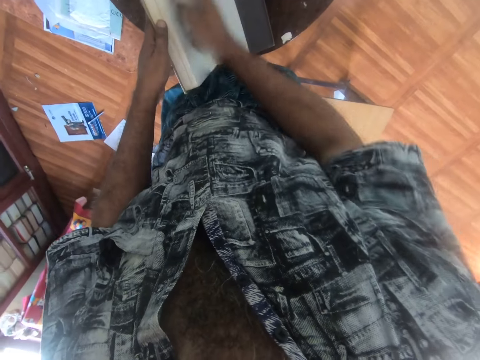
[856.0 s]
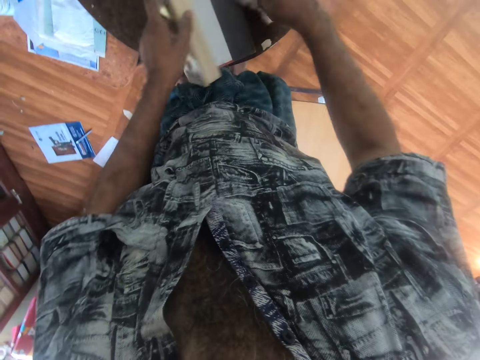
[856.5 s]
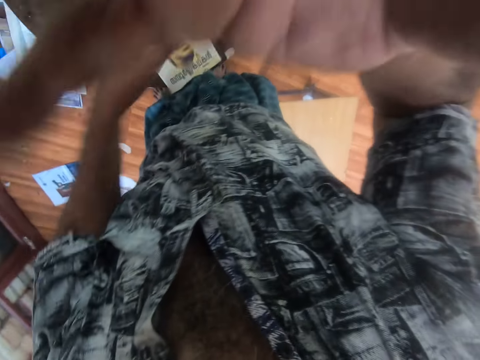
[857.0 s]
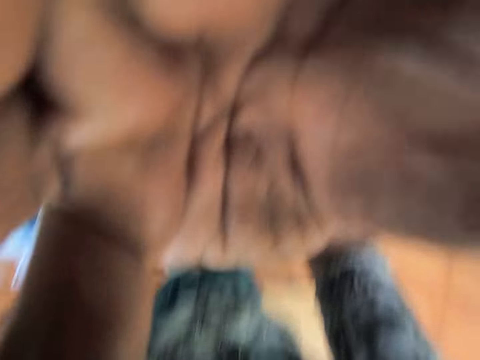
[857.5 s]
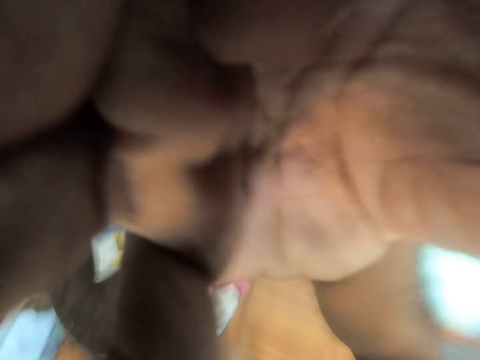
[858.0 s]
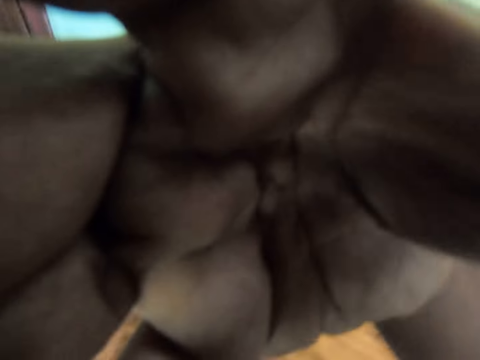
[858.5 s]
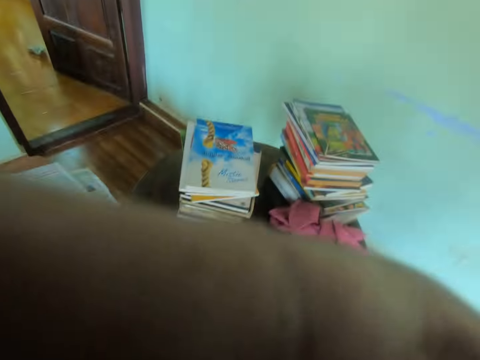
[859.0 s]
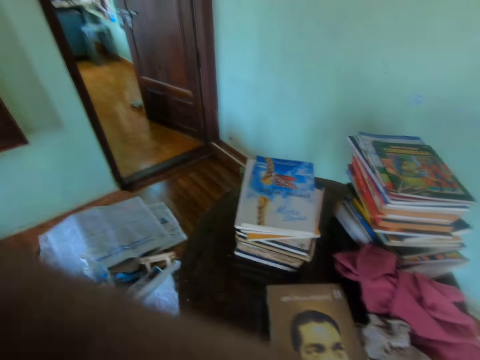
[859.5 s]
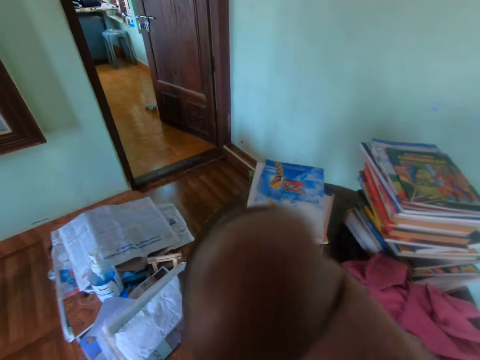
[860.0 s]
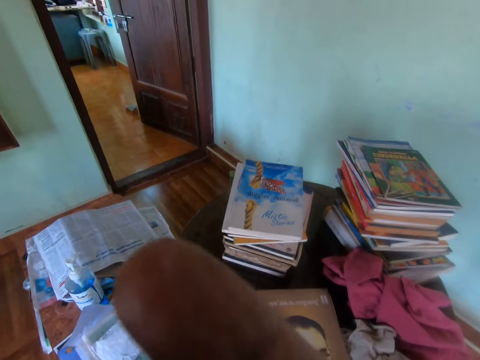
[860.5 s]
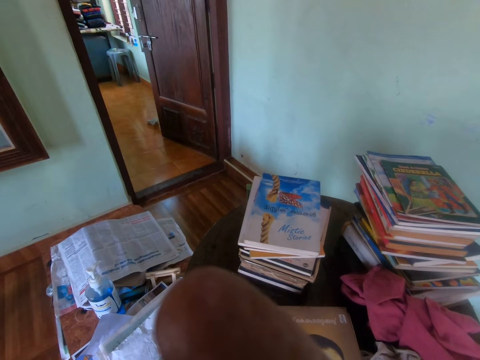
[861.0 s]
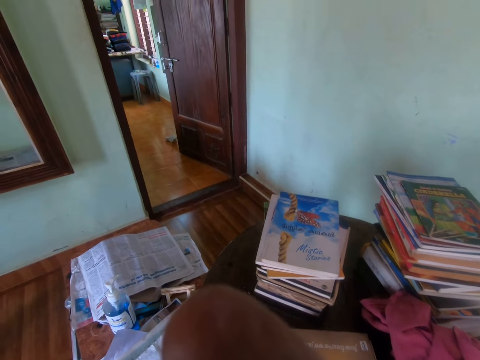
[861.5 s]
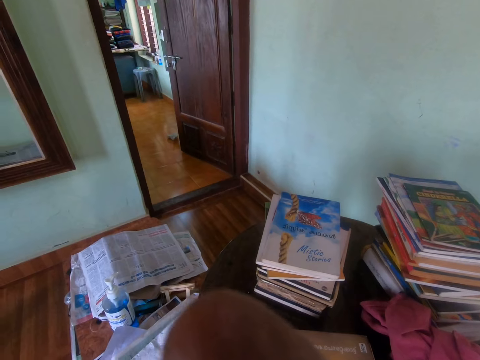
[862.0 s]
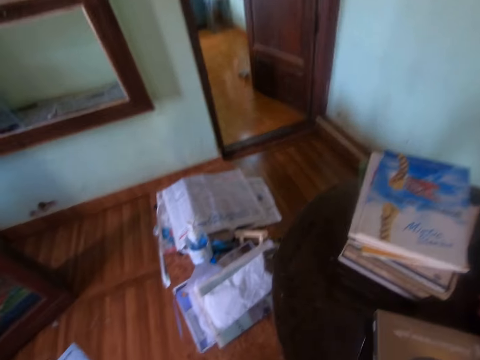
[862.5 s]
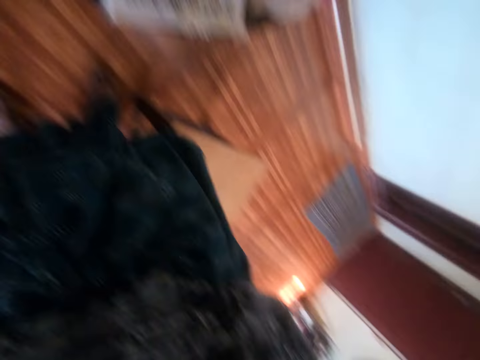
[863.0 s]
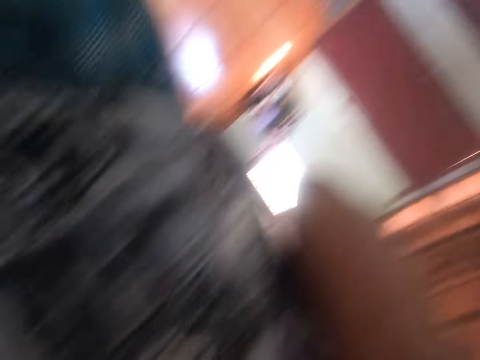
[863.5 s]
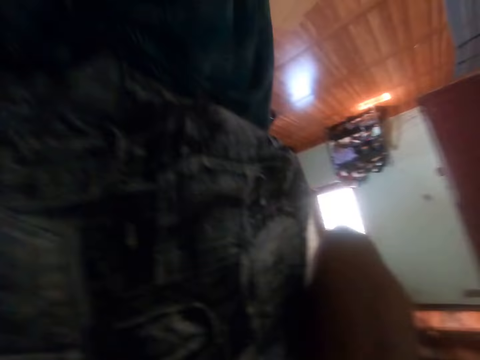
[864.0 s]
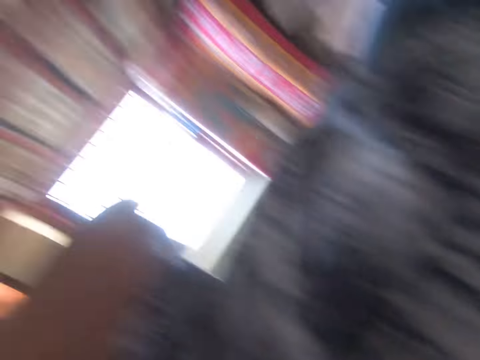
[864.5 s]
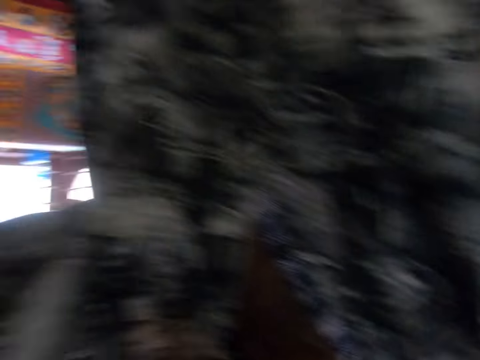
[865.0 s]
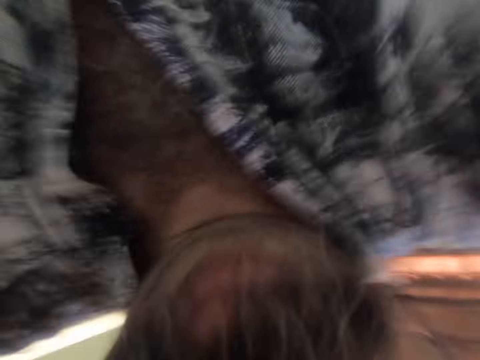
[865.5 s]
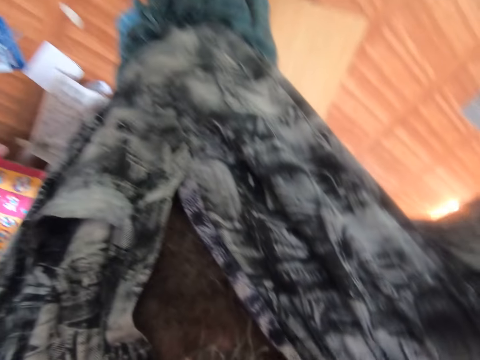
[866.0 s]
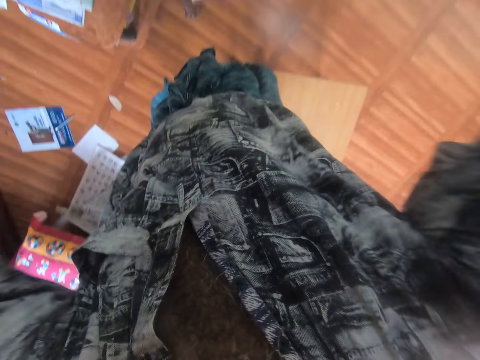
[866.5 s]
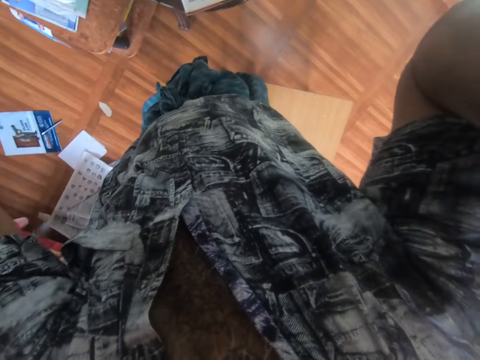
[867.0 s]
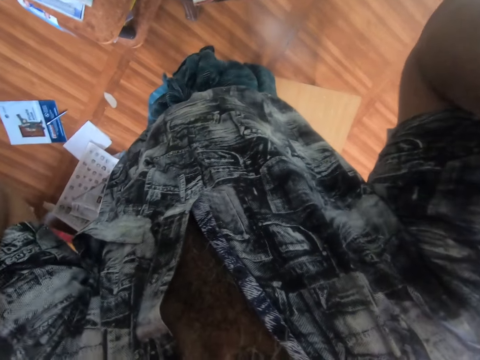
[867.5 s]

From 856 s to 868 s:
The camera wearer places the towel on the table. They adjust the camera.

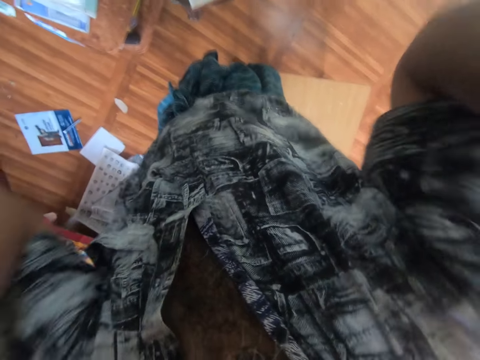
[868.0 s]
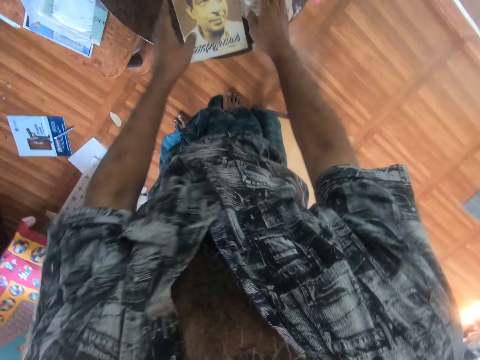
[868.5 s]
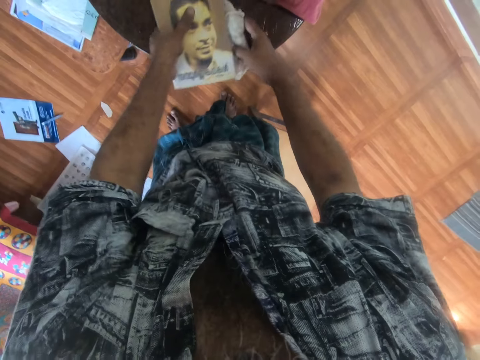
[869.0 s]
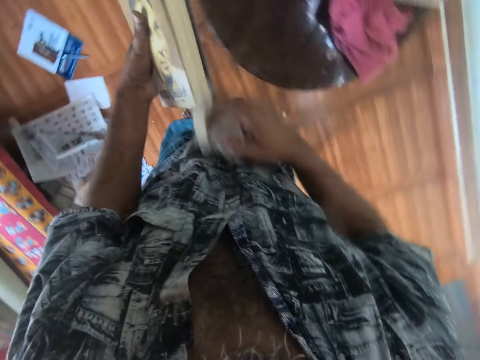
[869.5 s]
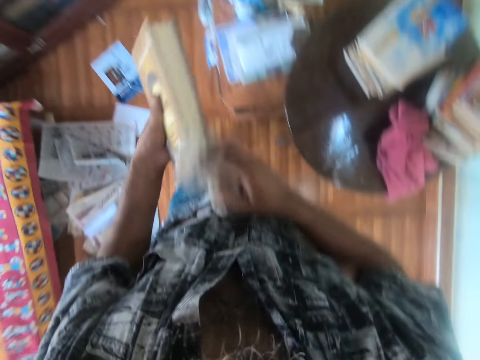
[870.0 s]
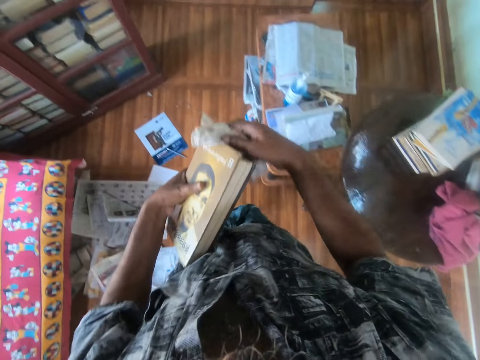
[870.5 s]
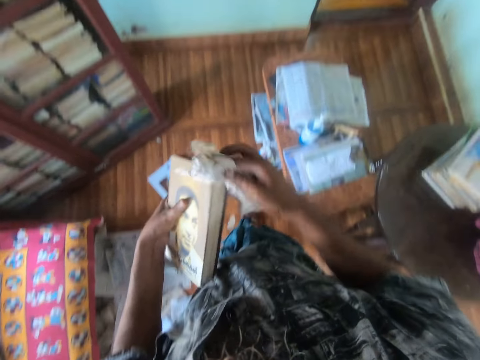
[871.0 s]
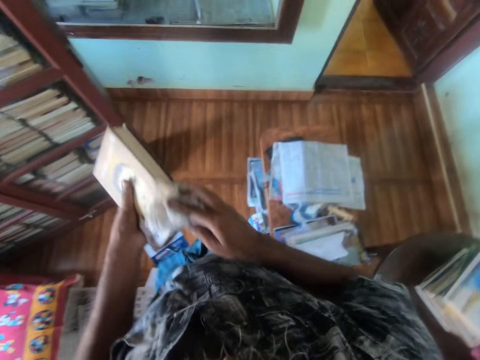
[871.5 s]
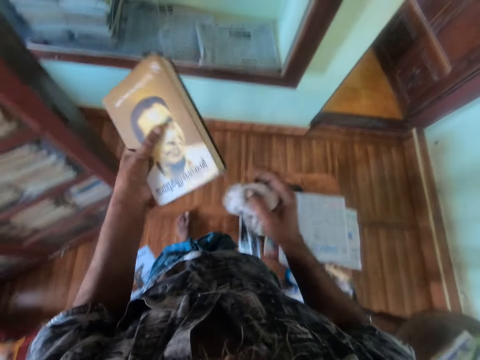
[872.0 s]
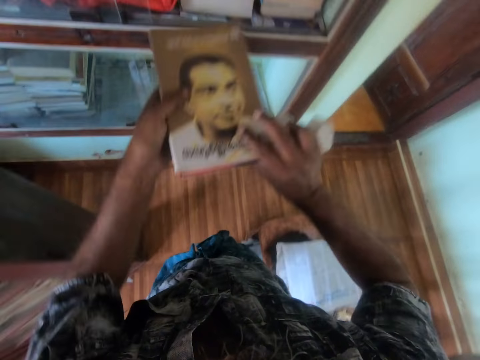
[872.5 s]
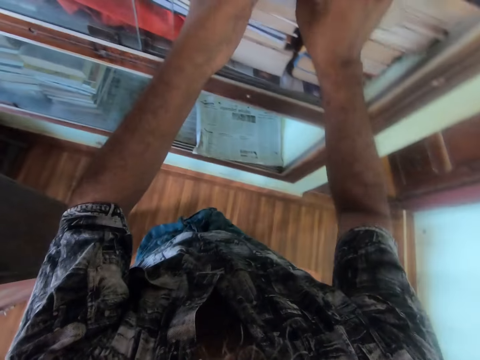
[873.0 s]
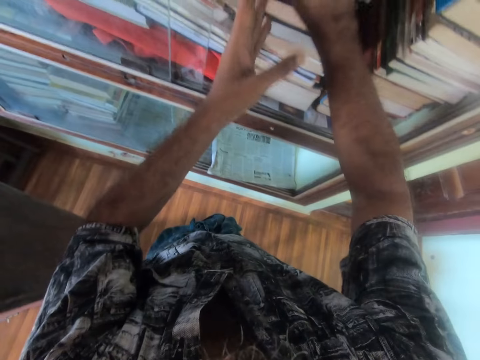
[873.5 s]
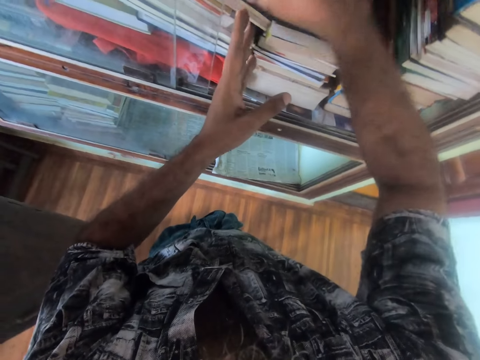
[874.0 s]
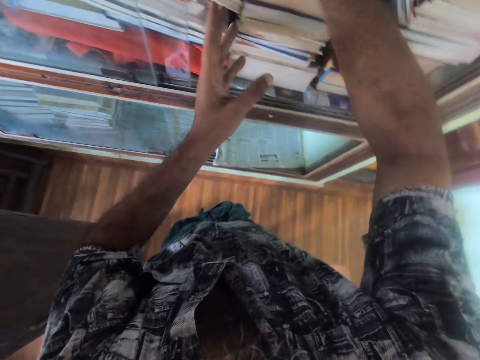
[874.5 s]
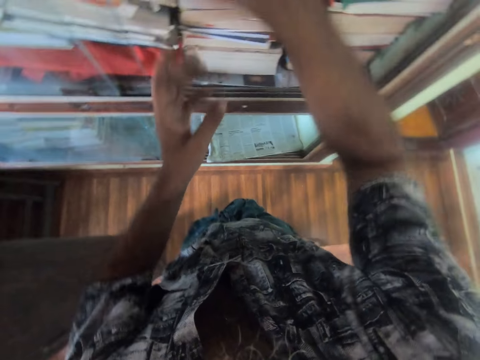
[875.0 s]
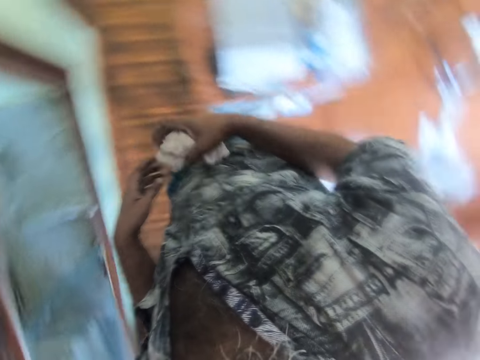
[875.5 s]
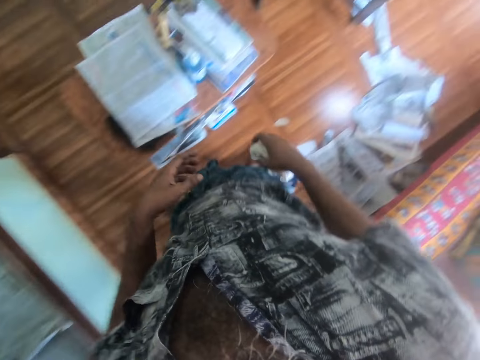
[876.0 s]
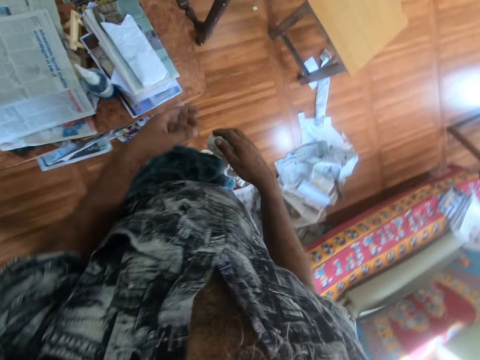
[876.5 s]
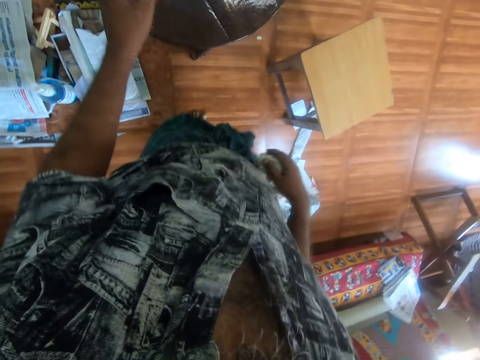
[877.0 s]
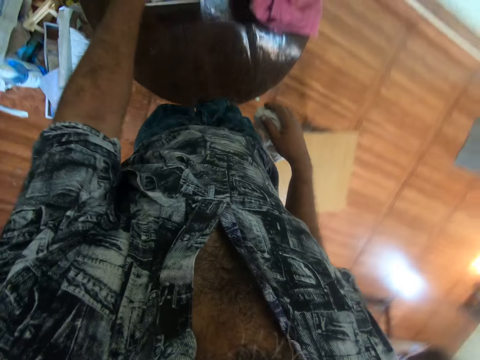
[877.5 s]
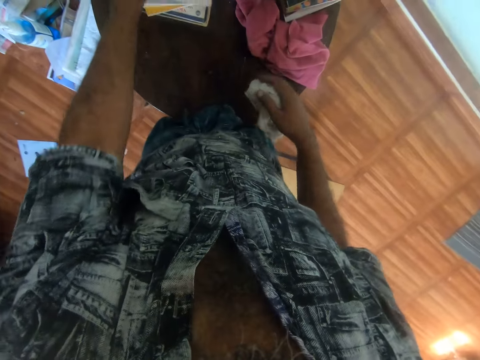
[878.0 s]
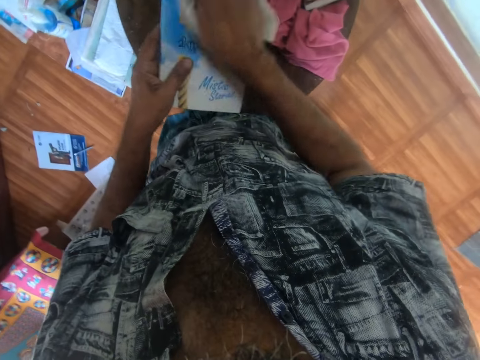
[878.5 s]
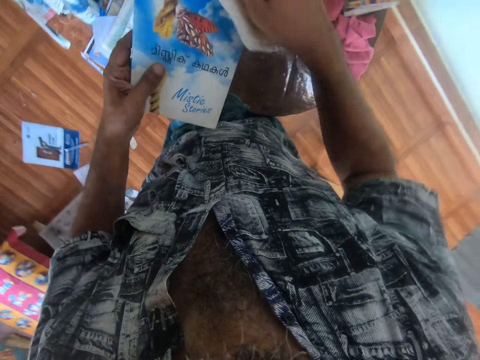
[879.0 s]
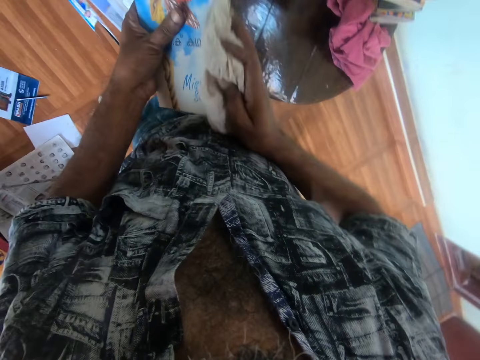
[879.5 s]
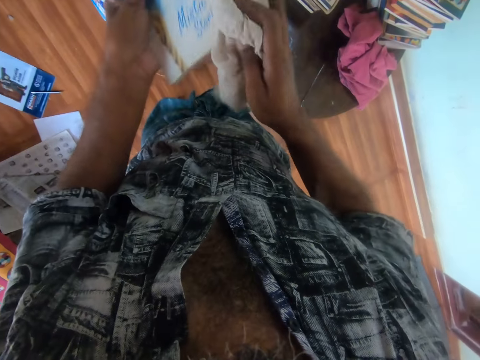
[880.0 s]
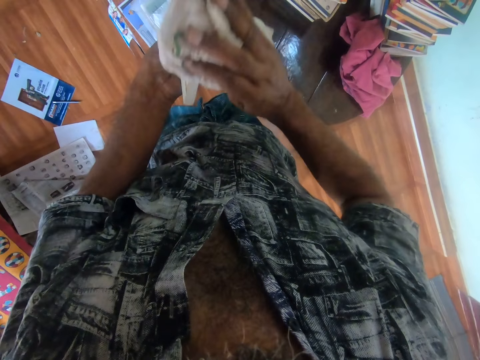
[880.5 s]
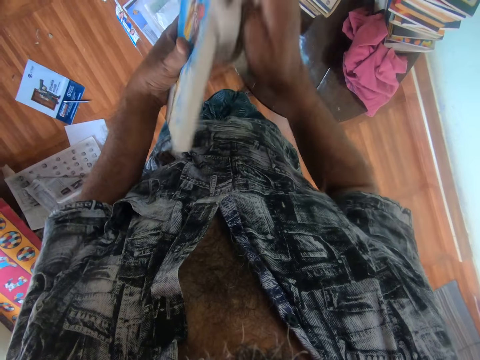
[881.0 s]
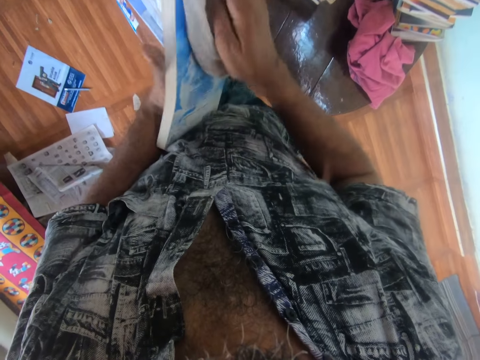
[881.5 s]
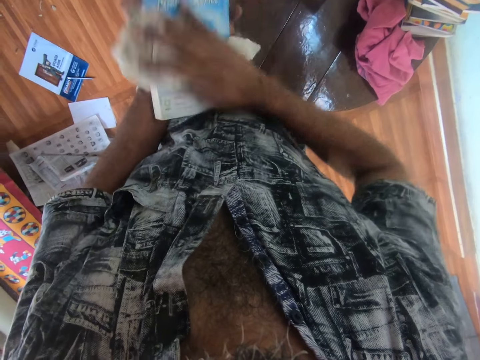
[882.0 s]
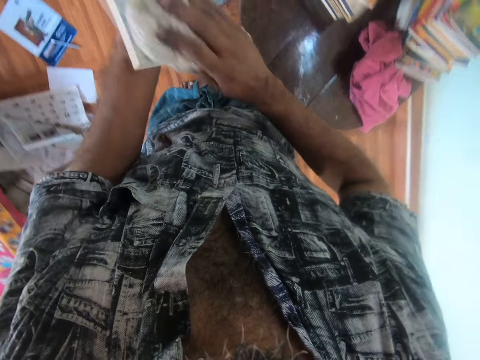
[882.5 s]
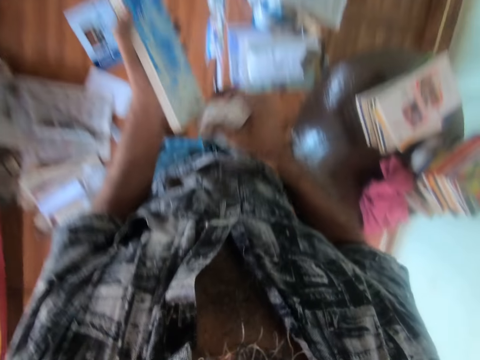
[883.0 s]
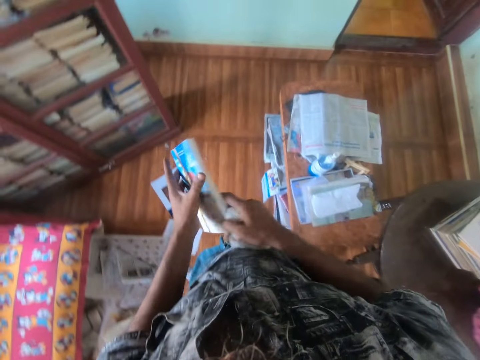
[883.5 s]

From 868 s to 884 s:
The camera wearer picks up the book. They wipe the book with the towel or cloth. They put the book on the shelf. They wipe the book with the cloth. They walk in the room. They pick up a book from the table. They wipe the book with the cloth.
